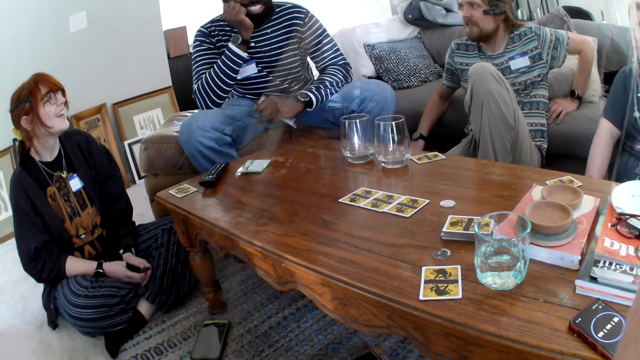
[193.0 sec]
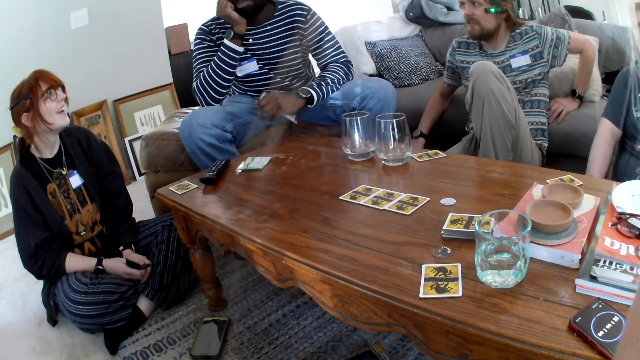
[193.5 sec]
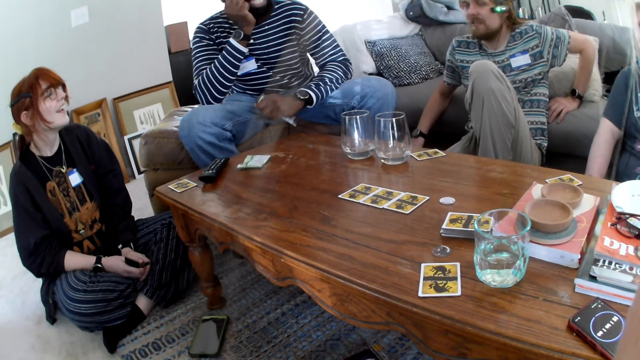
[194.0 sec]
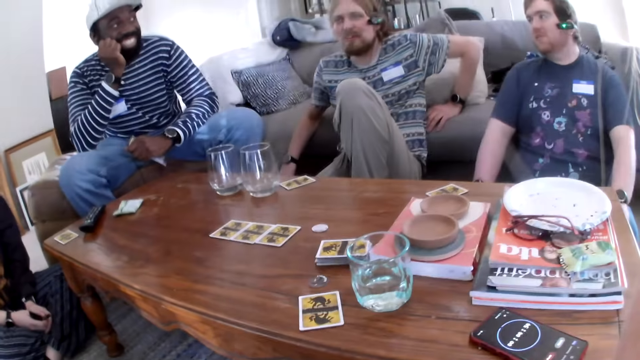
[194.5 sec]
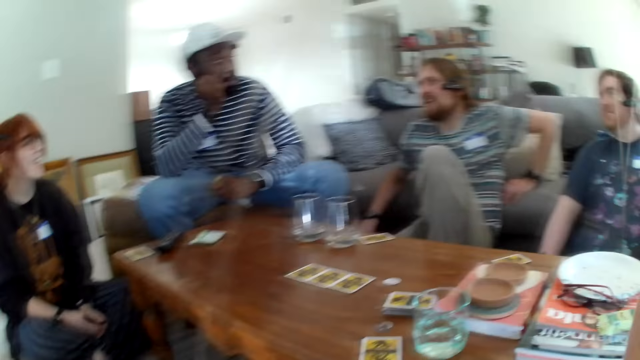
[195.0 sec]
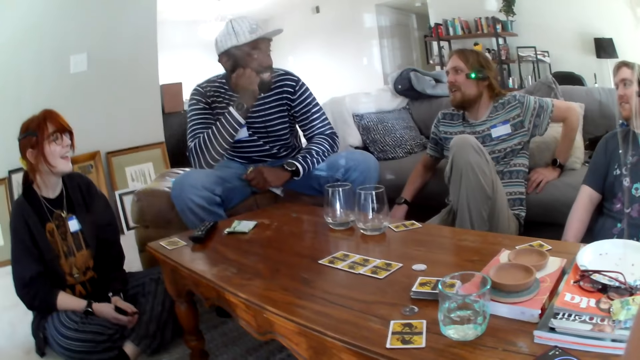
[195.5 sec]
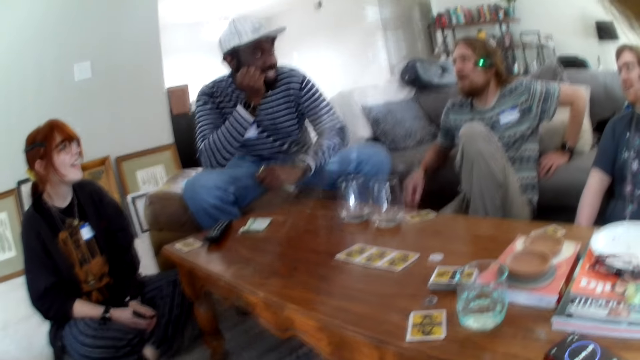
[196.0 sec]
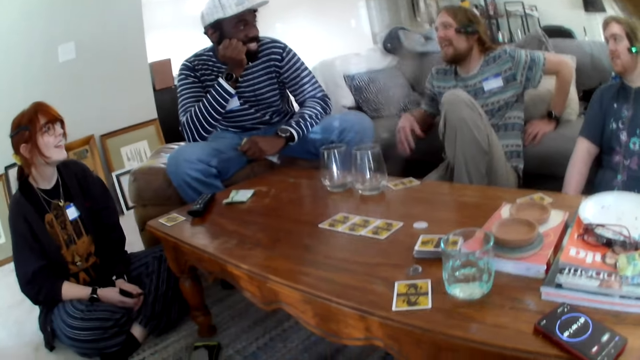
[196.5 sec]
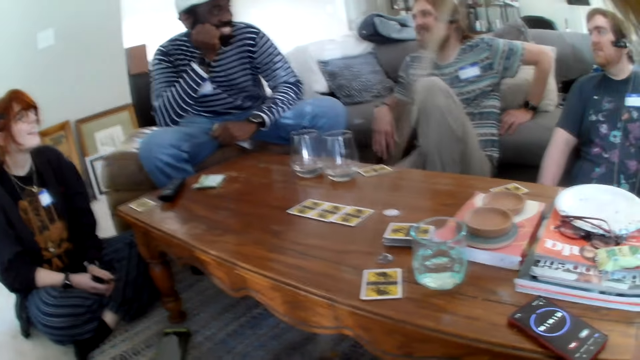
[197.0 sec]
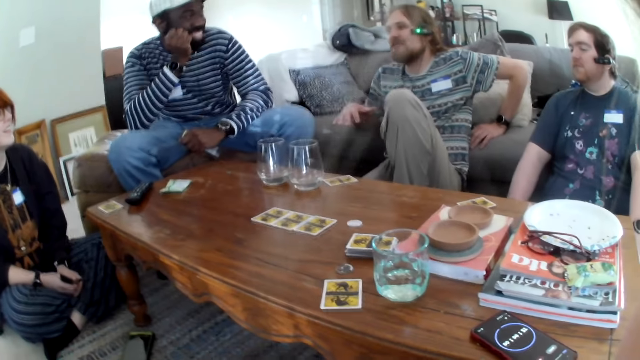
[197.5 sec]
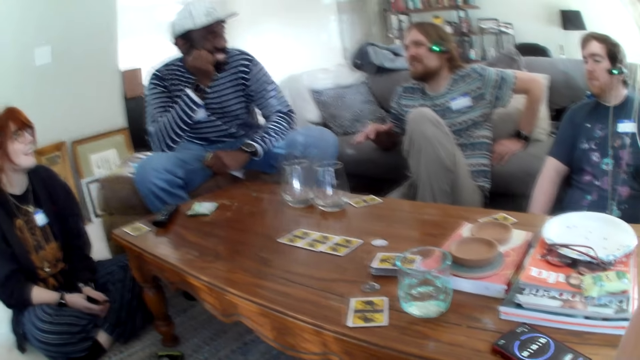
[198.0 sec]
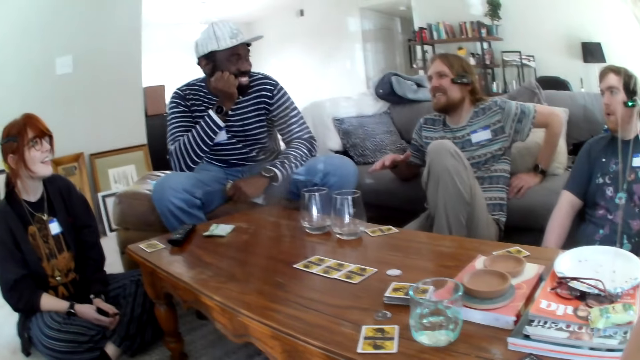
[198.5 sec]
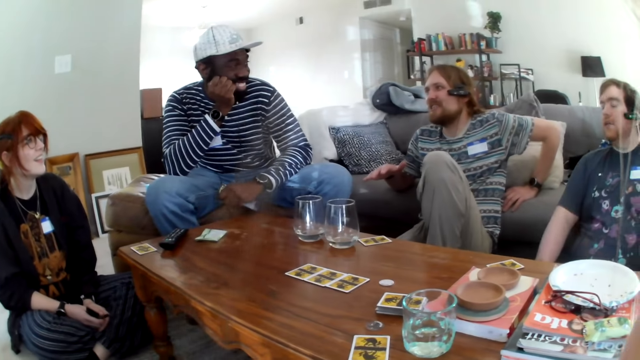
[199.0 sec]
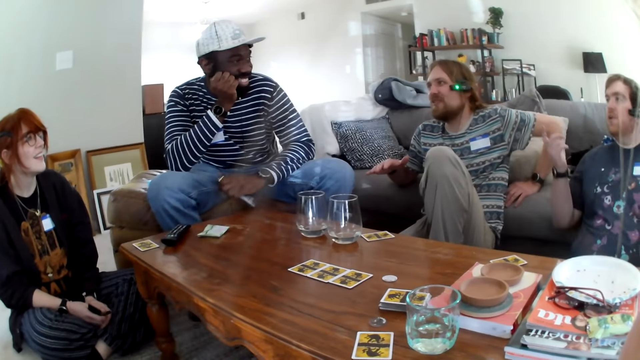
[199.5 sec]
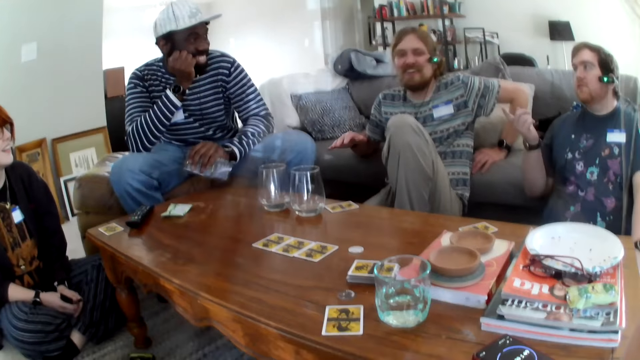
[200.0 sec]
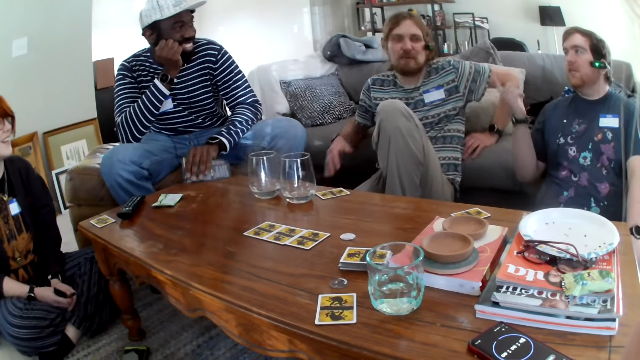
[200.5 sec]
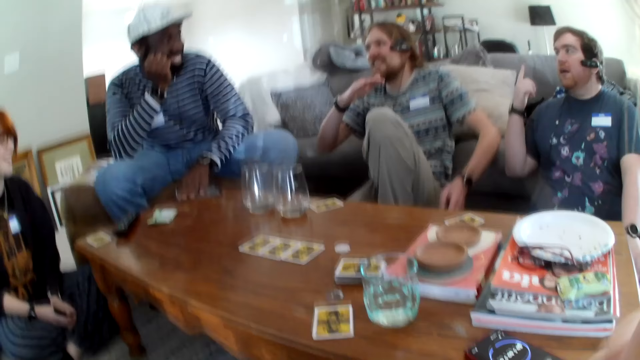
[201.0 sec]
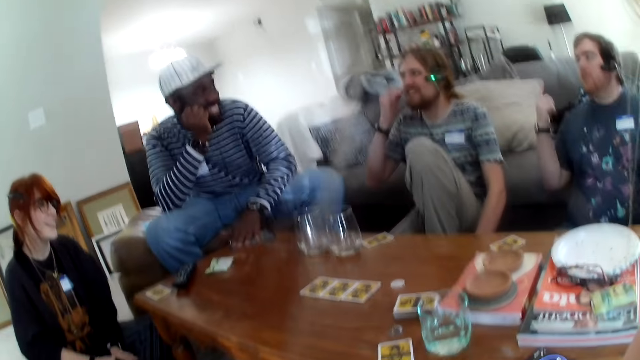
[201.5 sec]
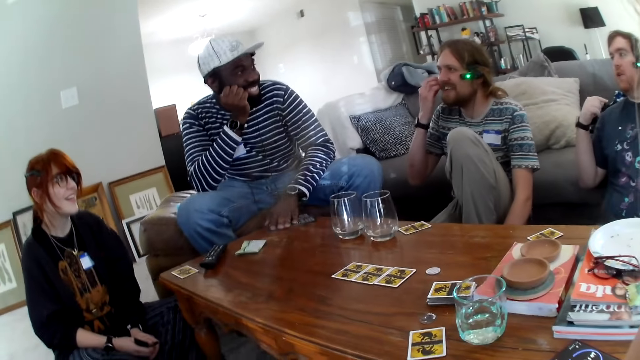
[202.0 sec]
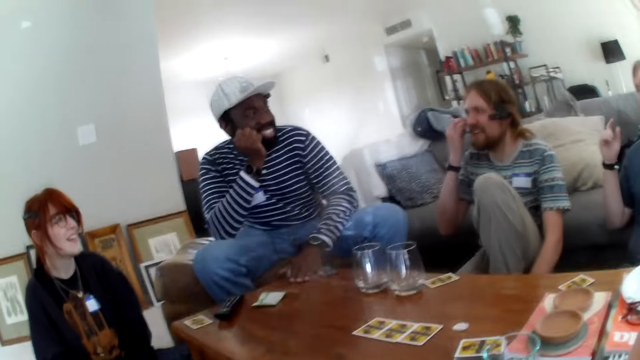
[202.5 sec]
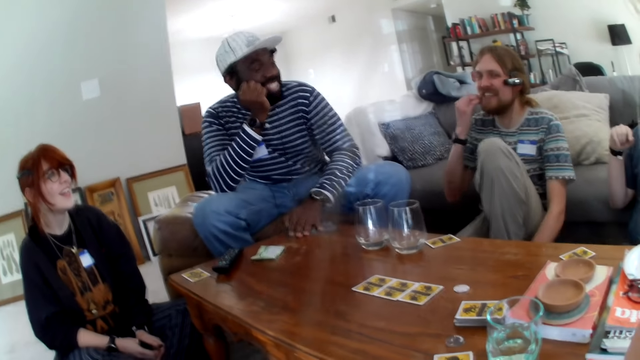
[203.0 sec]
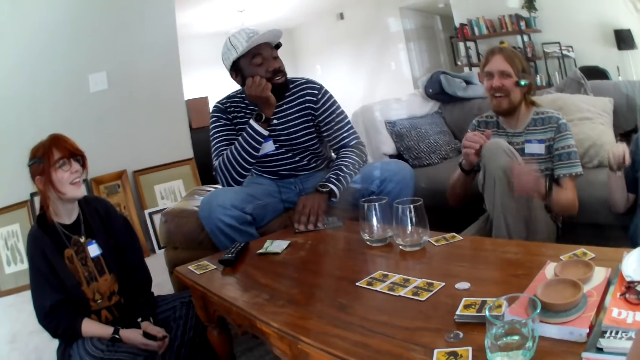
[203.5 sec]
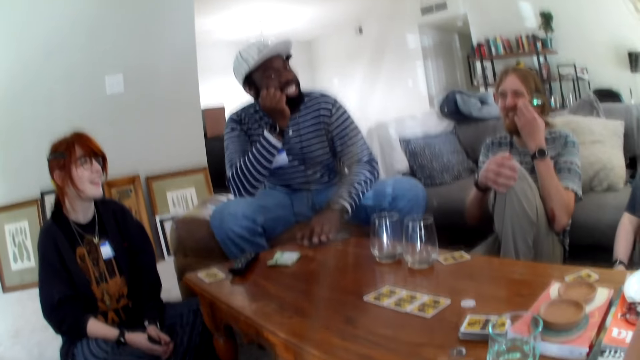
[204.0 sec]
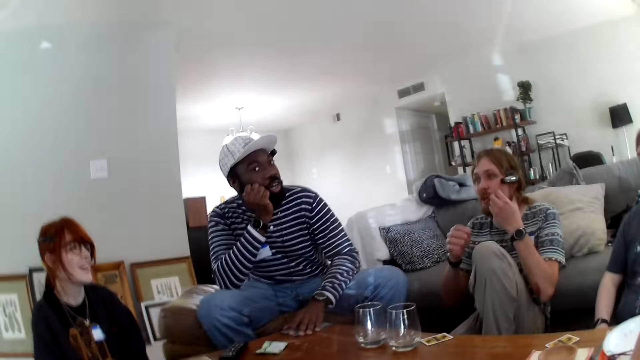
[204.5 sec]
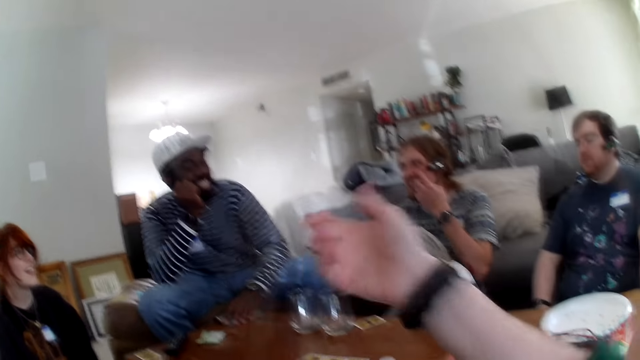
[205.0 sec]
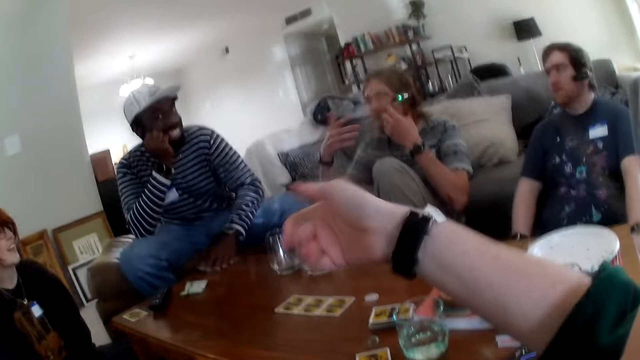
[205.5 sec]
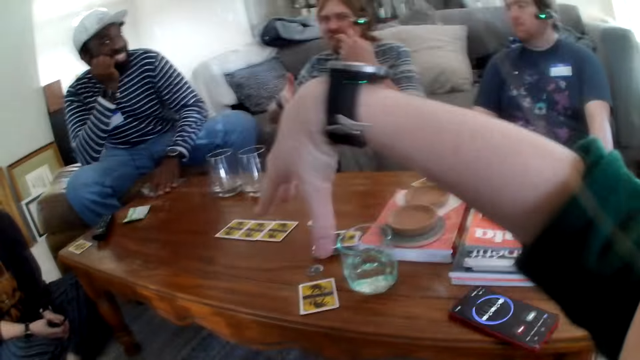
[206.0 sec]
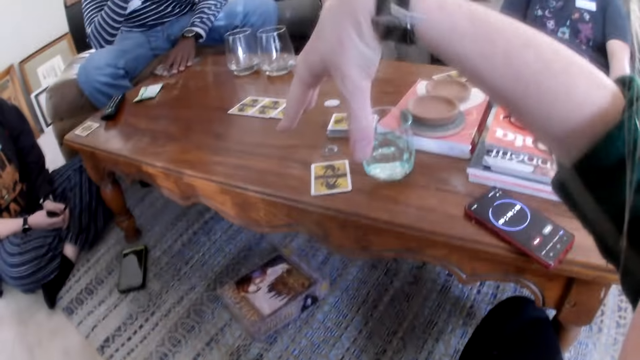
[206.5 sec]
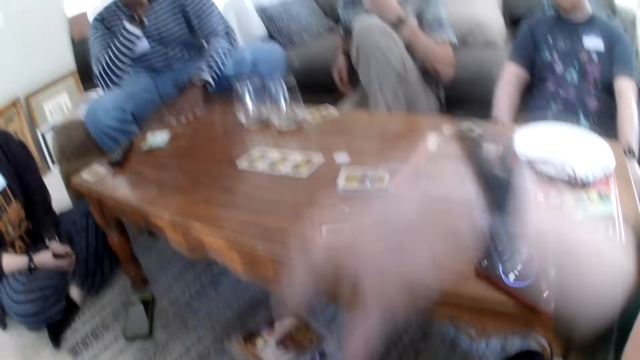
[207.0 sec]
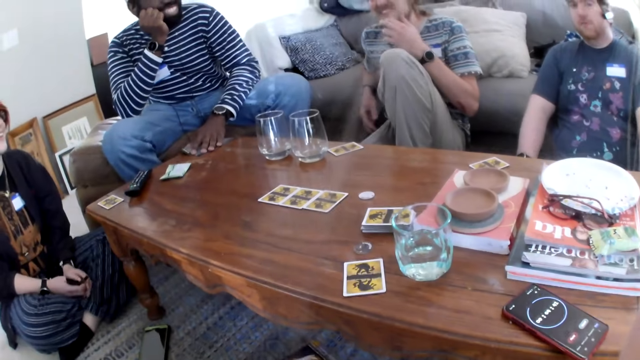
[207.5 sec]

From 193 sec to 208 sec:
A person laughs. The camera wearer talks. Another person talks to a third person. A fourth person talks. The camera wearer talks.

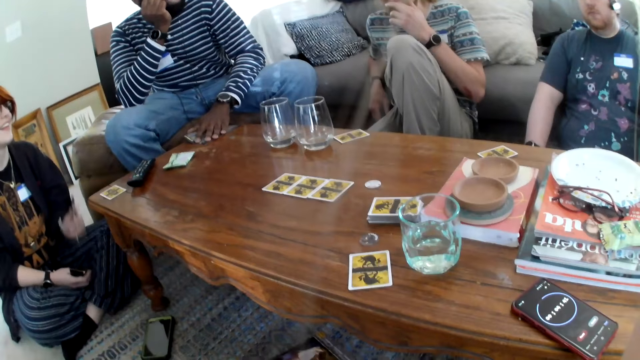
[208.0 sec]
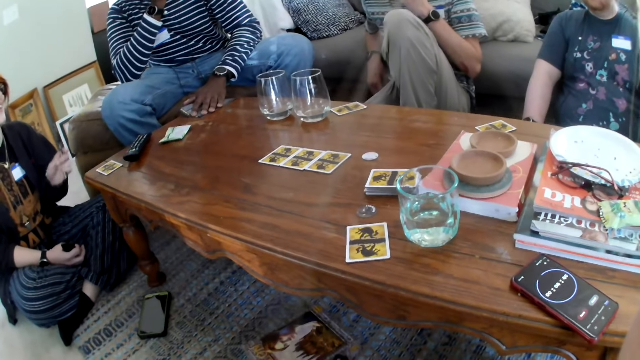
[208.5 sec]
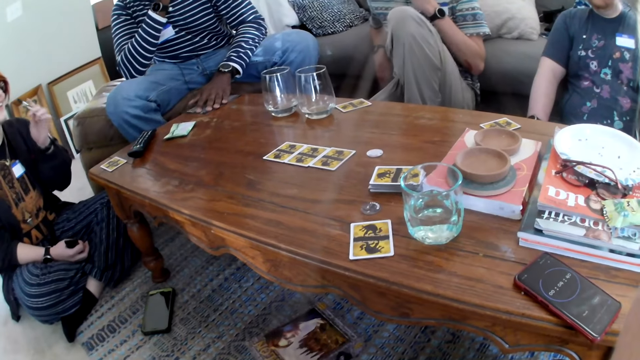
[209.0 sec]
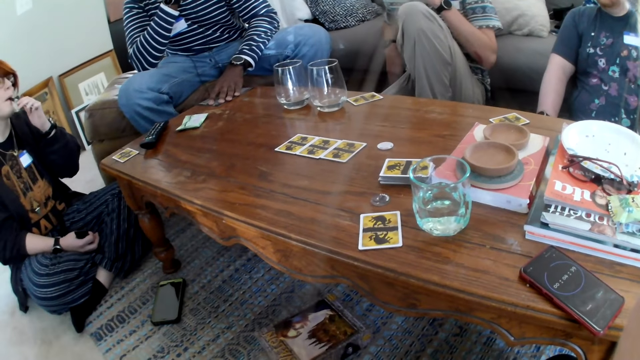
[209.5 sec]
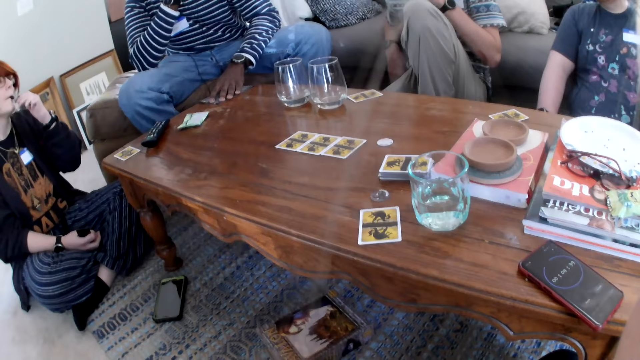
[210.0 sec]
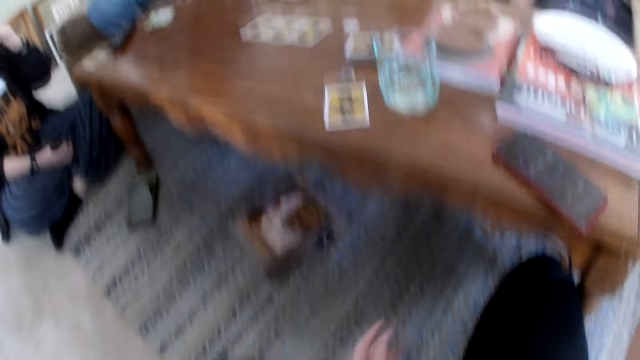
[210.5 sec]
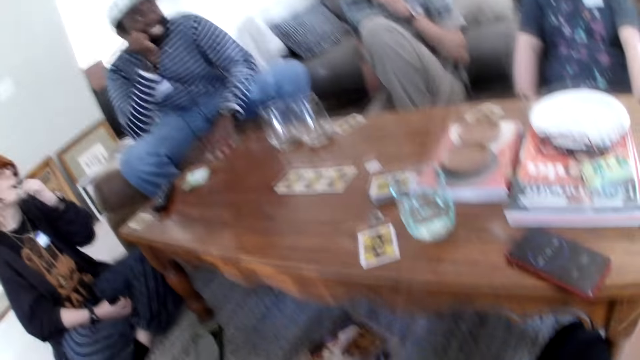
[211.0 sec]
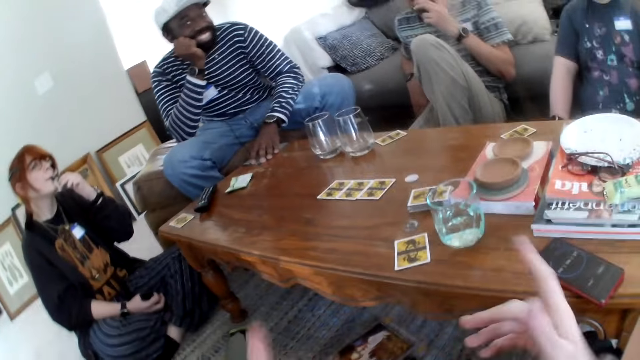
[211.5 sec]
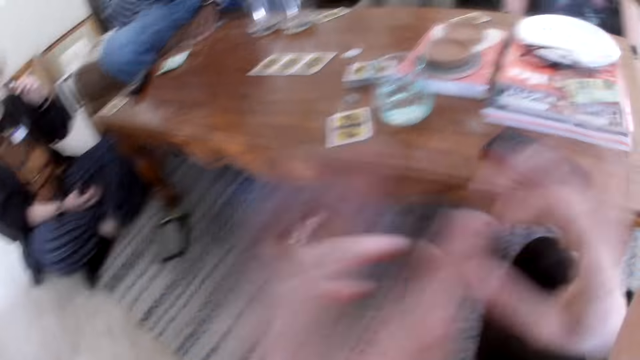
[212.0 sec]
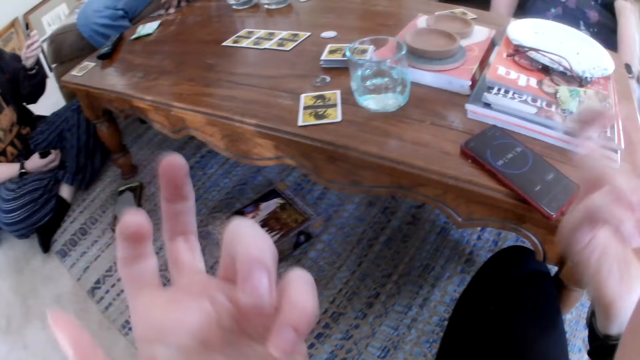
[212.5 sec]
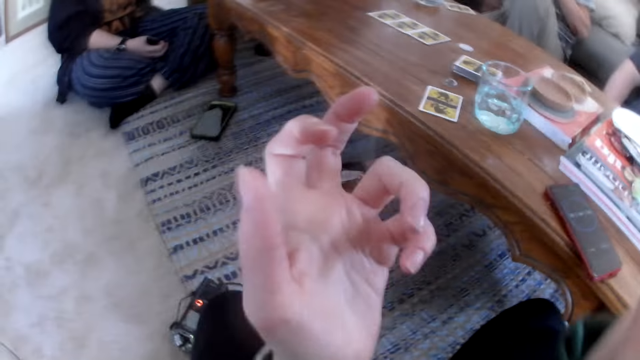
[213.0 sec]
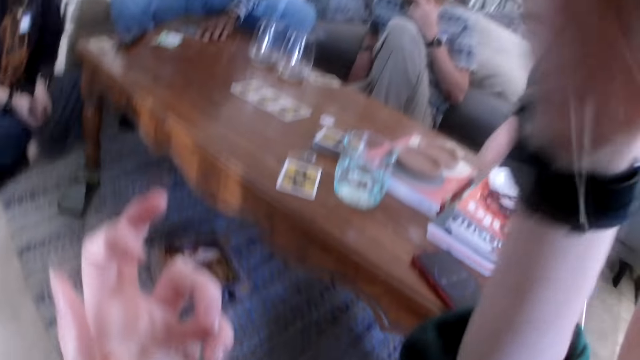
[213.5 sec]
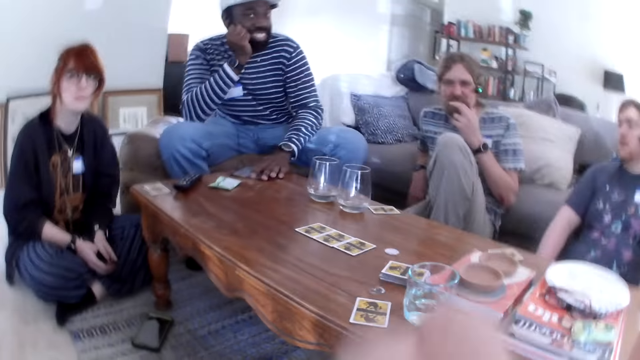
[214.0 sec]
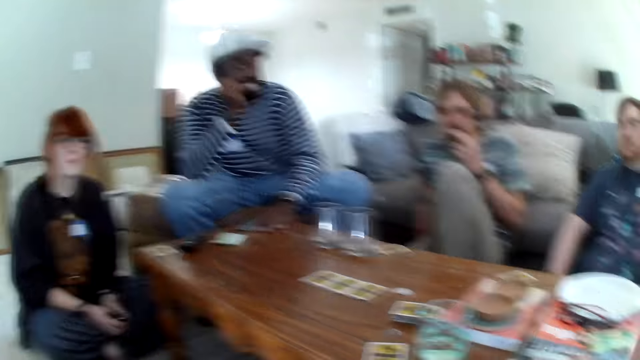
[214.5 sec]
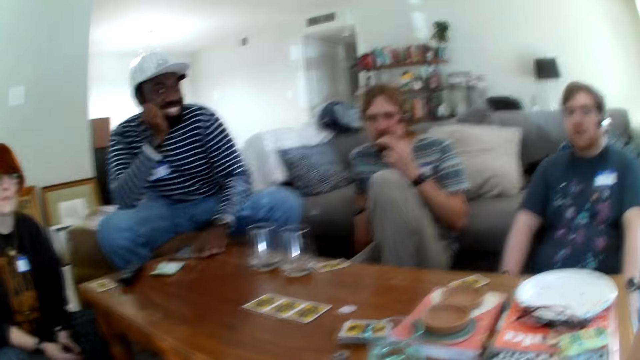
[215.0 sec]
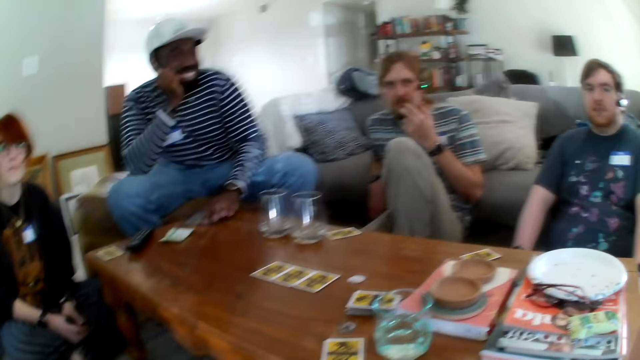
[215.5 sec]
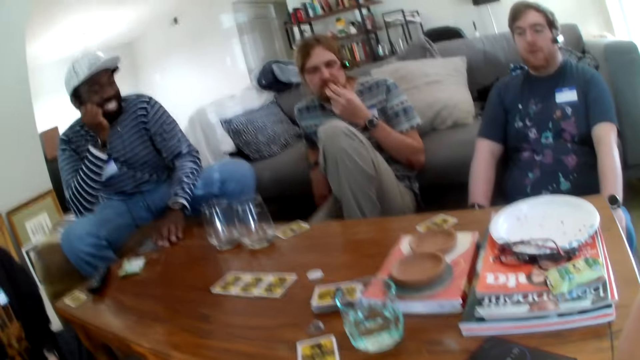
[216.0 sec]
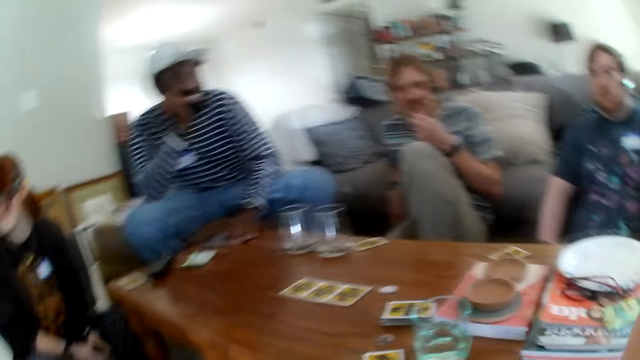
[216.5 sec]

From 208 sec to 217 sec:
A person puts a pen in their mouth. The camera wearer talks.
